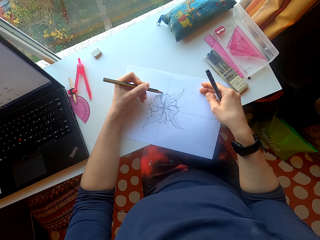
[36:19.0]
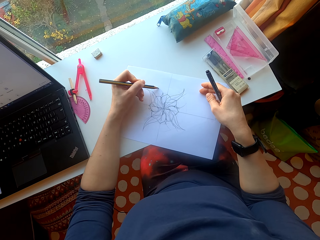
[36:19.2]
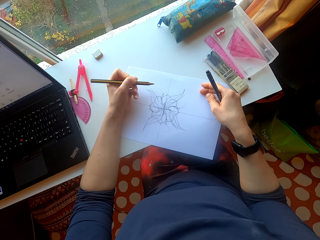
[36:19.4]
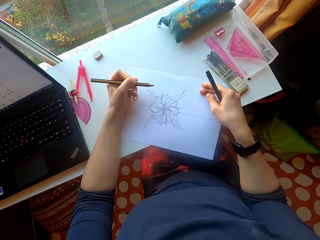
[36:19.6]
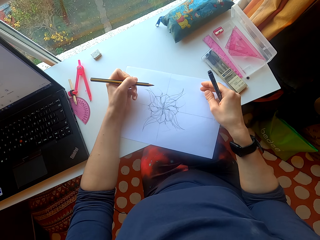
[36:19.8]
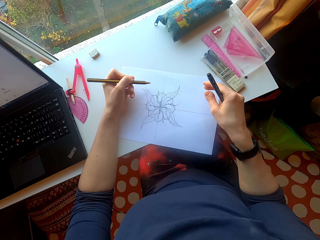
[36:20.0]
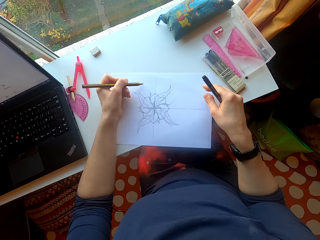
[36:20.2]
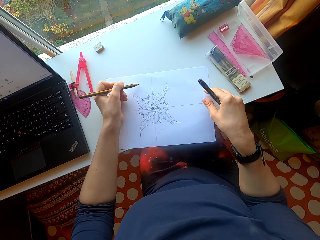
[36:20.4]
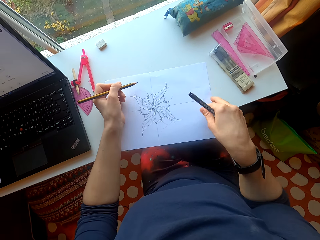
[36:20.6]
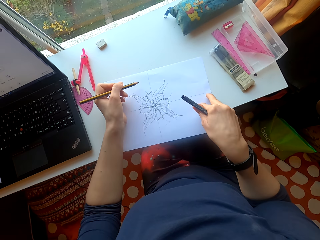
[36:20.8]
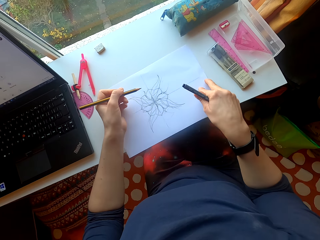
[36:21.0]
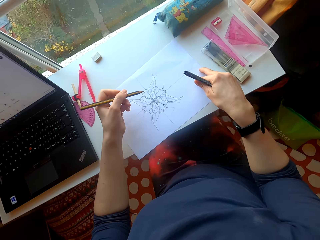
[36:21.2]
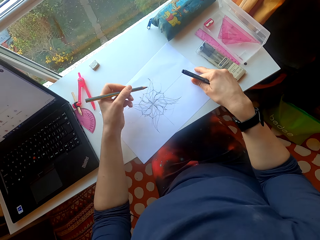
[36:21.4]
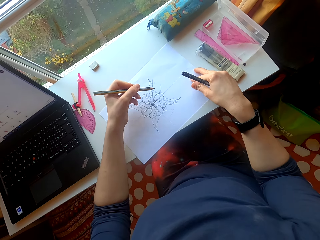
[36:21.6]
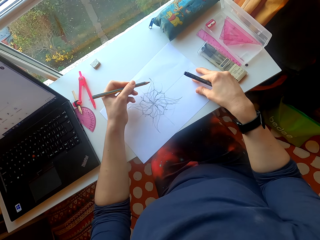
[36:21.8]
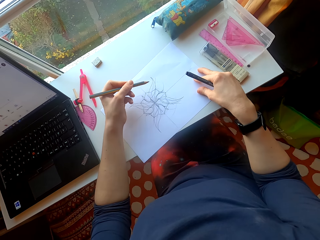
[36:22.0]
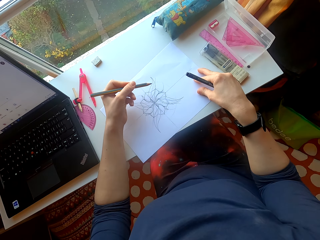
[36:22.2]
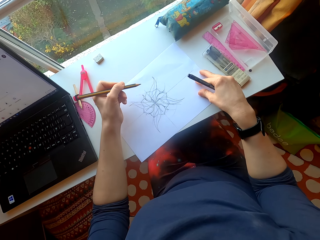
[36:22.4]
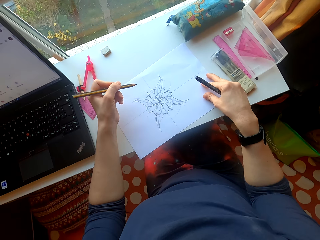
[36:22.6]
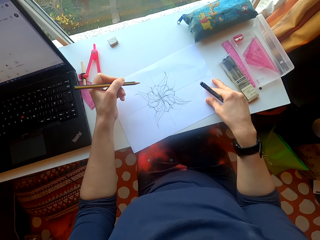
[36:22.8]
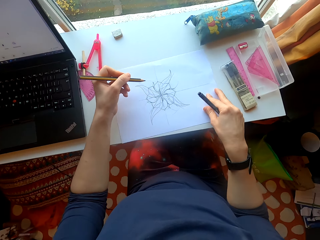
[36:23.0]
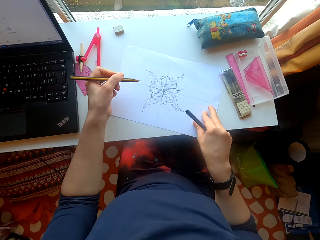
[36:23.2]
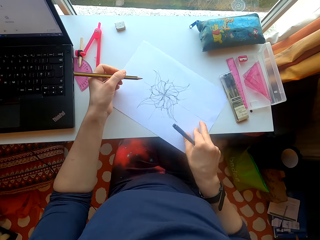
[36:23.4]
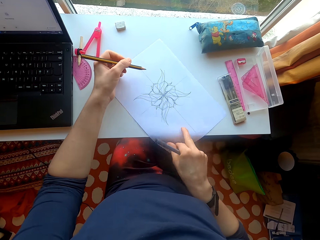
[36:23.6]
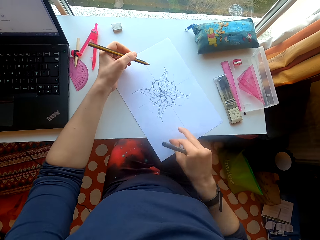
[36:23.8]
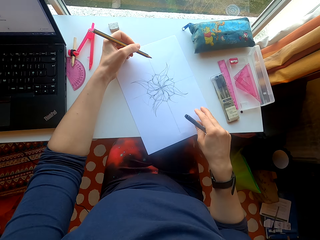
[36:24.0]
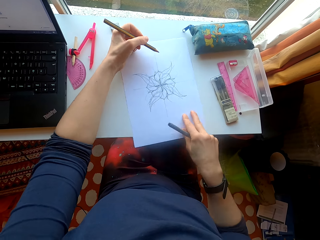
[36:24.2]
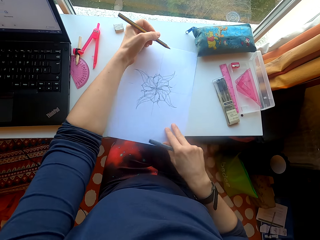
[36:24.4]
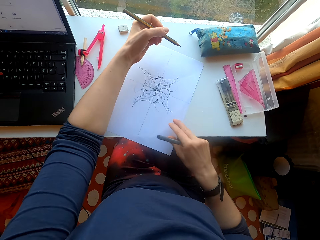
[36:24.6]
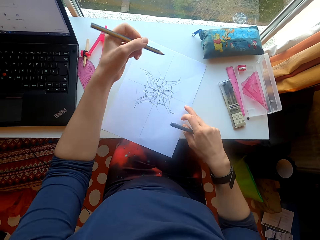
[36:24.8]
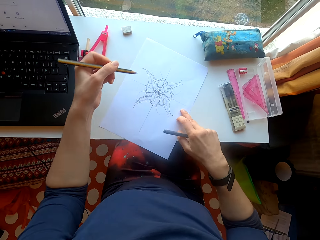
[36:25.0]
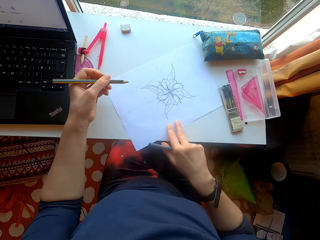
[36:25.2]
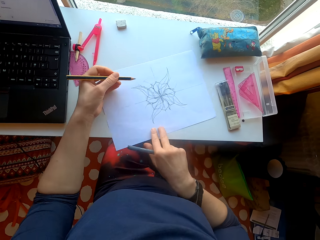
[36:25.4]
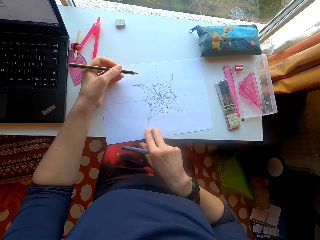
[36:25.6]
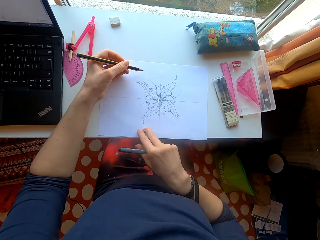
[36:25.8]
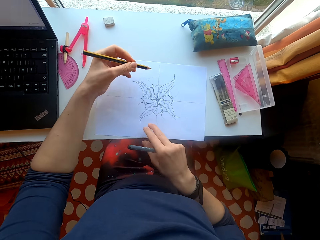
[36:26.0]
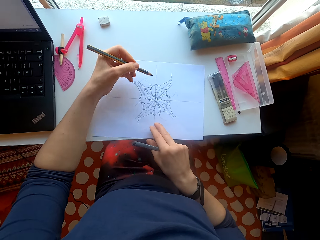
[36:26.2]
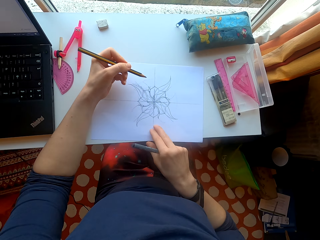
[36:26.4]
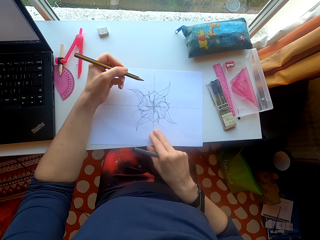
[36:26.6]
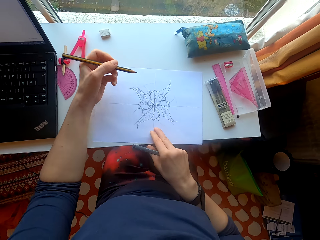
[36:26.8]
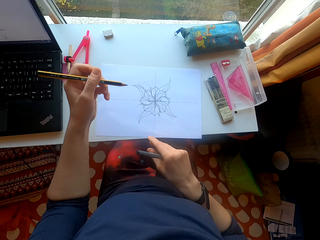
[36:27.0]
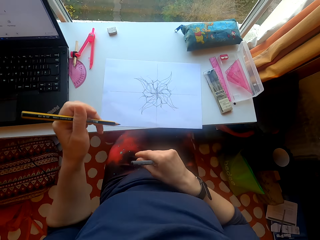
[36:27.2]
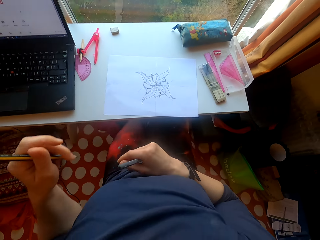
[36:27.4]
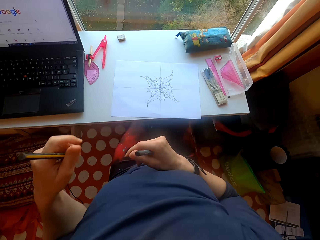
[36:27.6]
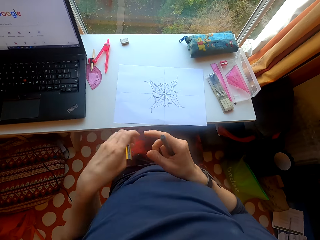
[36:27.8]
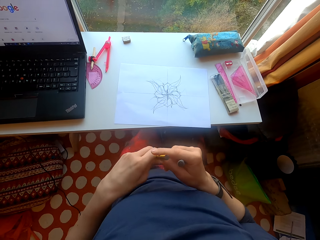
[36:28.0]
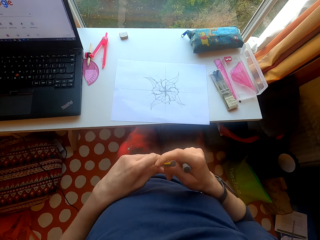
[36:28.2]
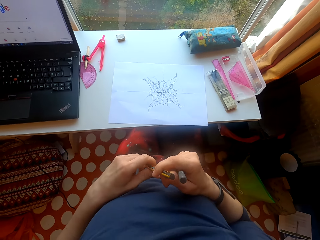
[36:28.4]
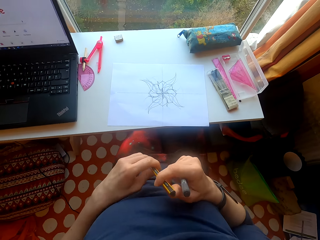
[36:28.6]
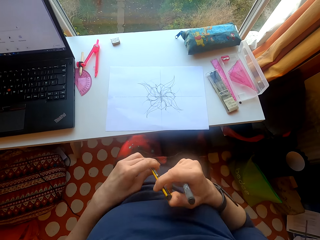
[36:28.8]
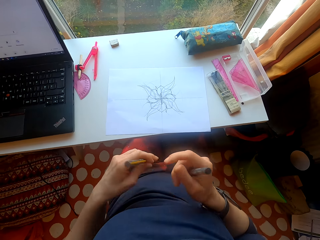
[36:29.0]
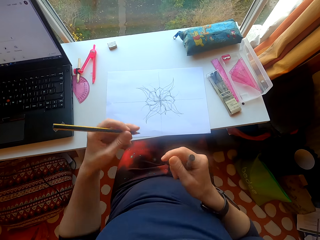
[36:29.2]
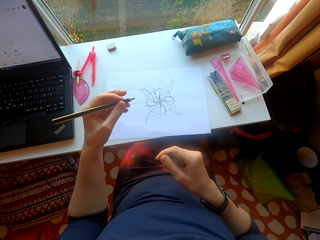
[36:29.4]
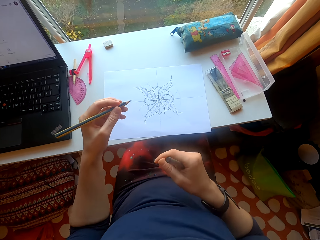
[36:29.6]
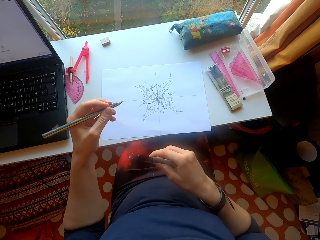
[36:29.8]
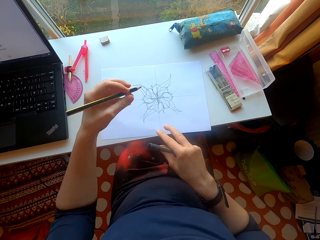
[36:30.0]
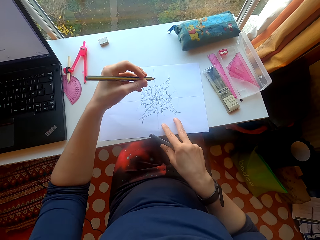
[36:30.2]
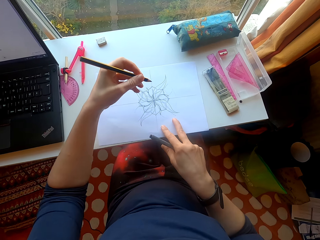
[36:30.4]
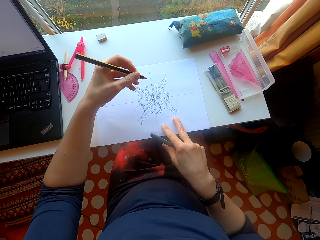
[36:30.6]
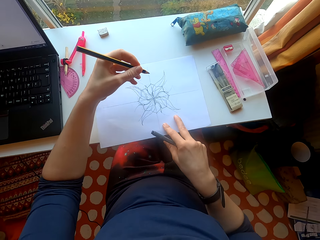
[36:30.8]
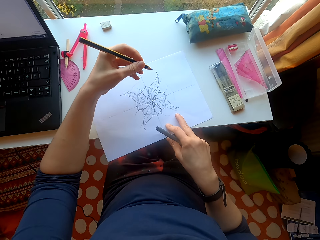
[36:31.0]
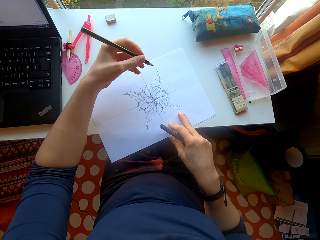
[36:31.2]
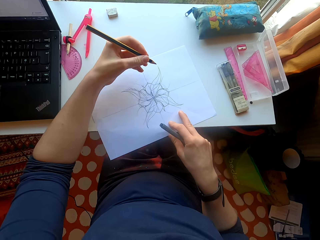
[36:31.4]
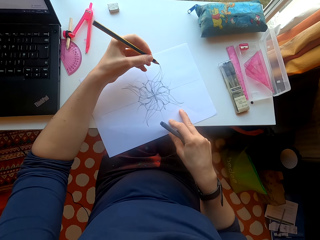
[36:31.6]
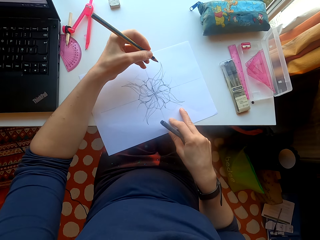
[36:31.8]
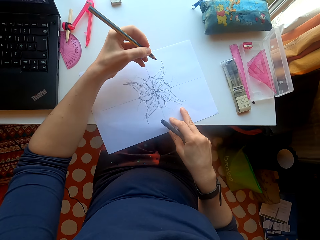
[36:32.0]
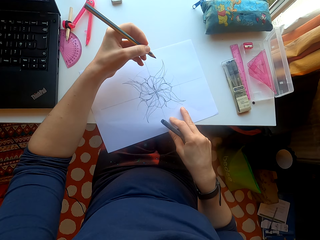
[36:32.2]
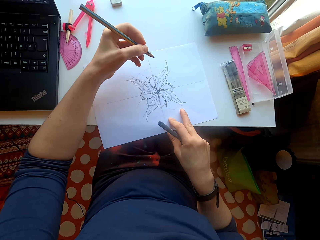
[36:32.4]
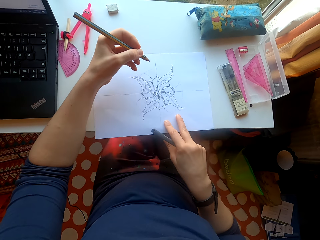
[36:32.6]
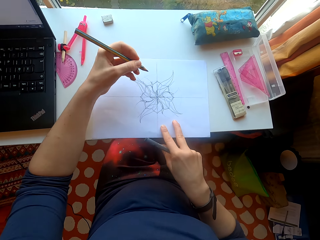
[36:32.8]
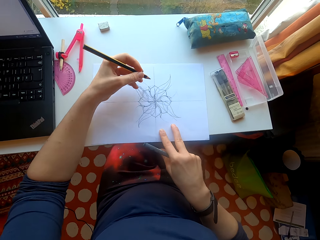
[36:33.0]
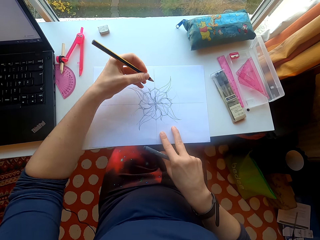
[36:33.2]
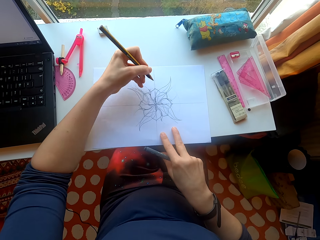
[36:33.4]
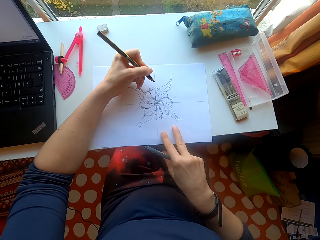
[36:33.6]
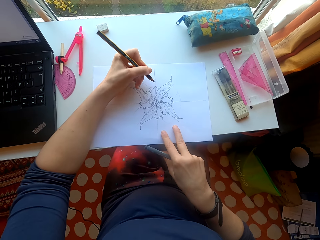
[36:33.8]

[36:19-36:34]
The camera wearer moves the sheet of paper on the table. They hold the pencil. They touch the sheet of paper.

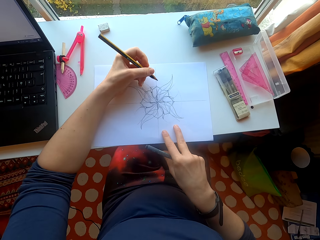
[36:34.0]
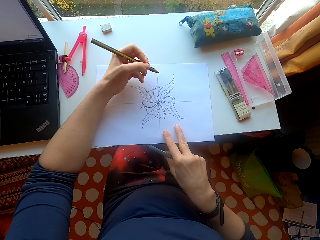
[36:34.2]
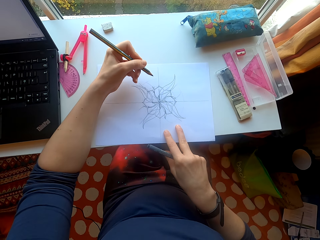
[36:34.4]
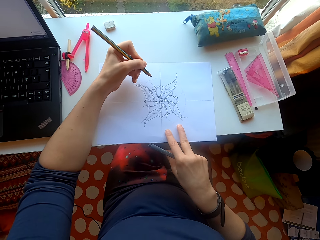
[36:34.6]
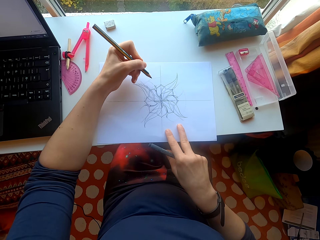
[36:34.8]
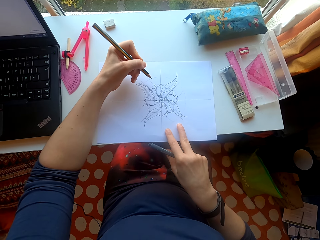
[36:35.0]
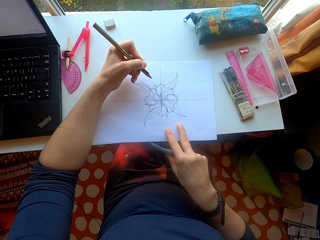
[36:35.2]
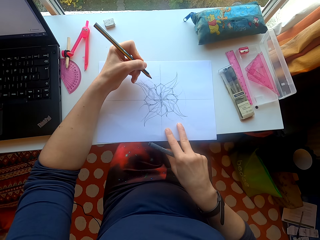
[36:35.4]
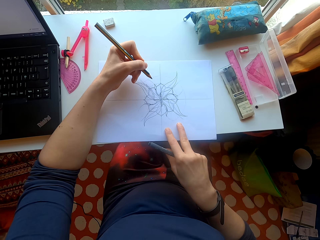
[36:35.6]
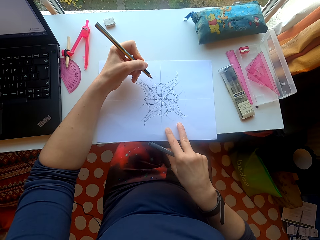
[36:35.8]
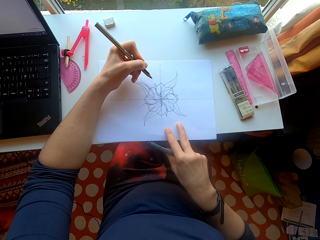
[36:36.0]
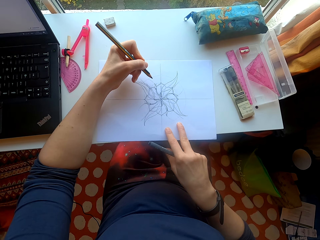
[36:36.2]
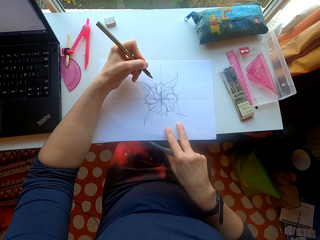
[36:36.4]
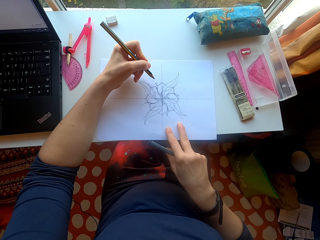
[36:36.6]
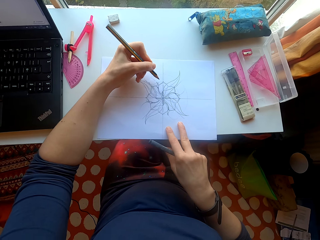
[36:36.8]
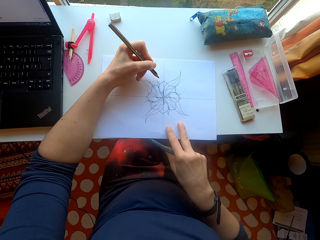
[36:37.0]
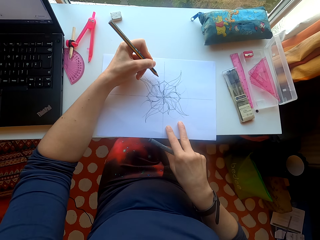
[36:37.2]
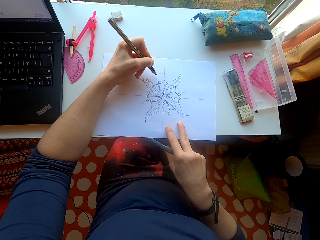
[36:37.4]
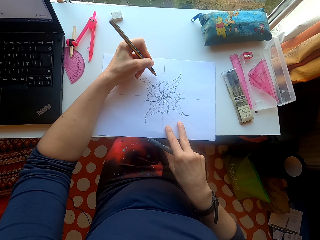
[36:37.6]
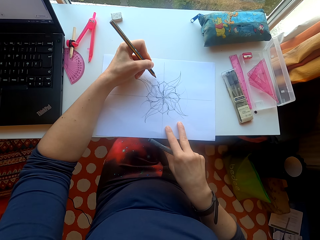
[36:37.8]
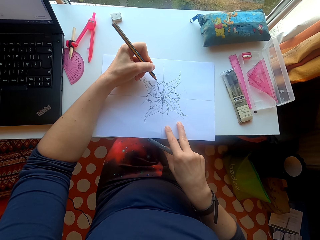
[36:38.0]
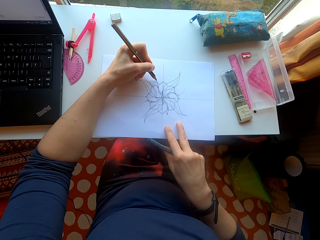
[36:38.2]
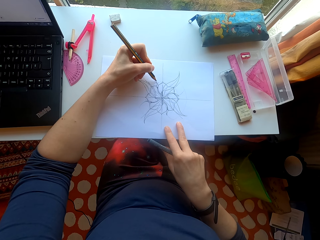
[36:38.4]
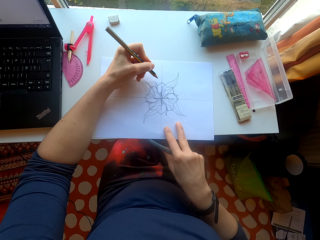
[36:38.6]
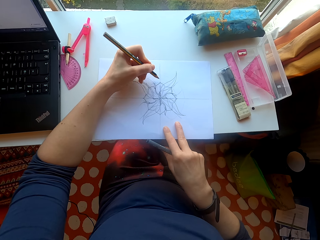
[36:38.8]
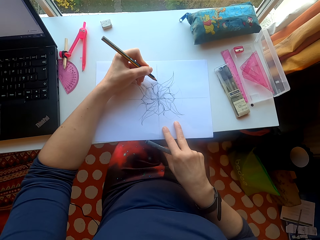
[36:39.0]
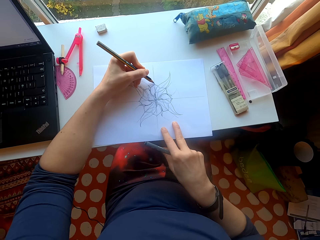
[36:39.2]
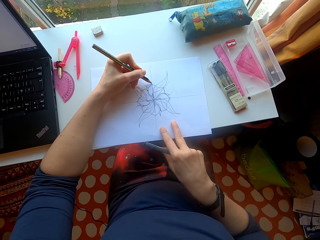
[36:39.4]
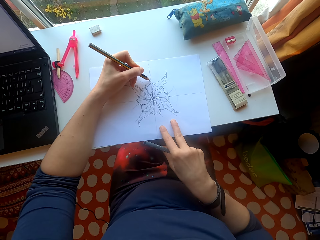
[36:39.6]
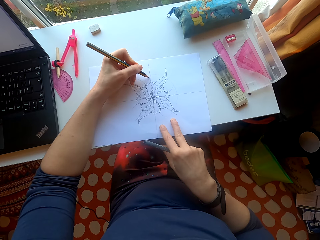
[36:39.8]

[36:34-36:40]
The camera wearer draws on the flower.
